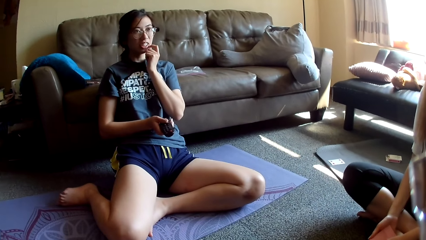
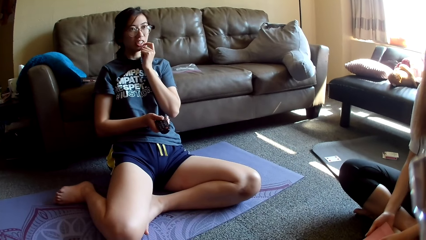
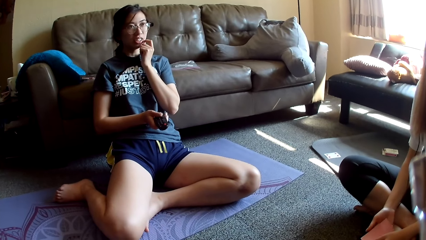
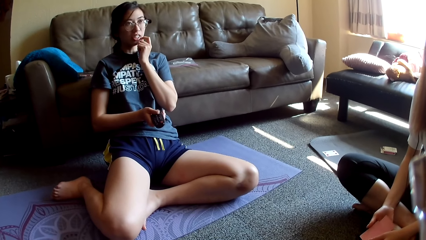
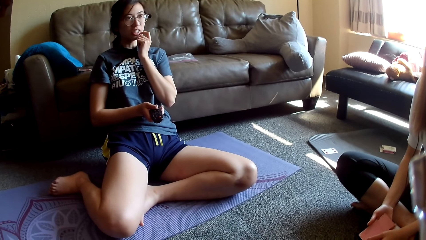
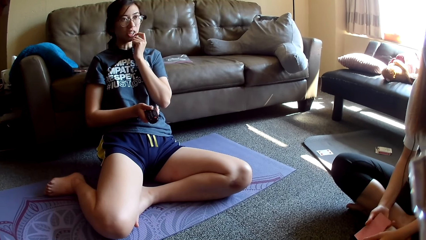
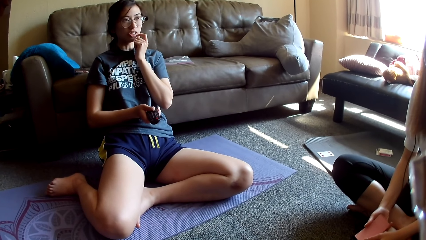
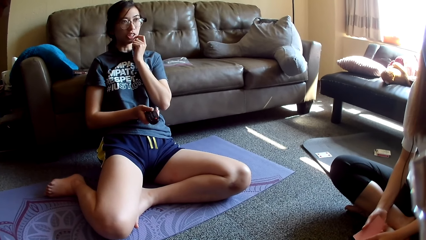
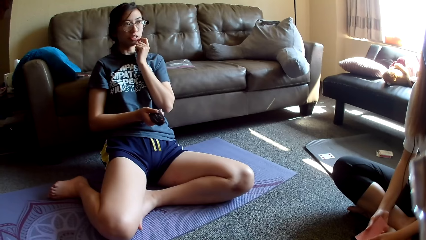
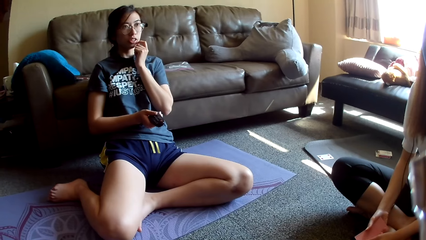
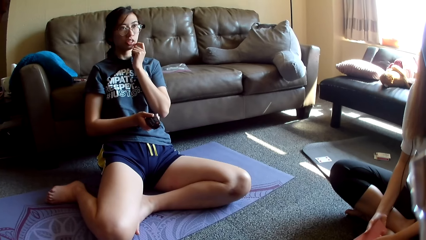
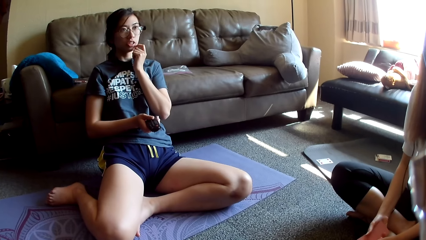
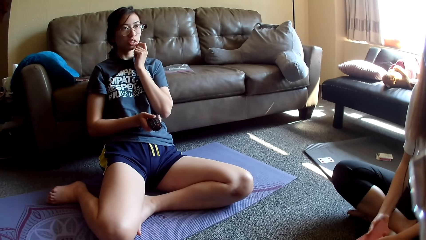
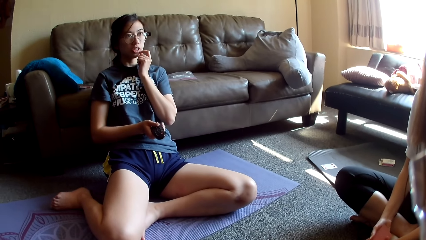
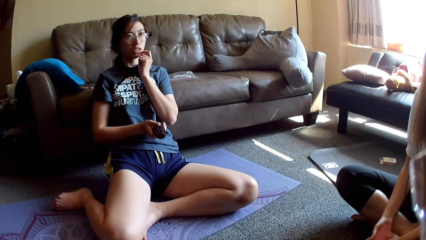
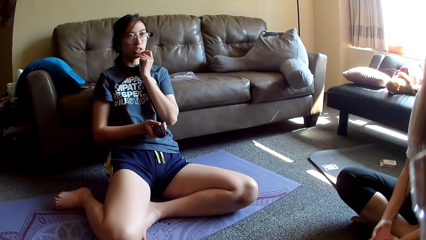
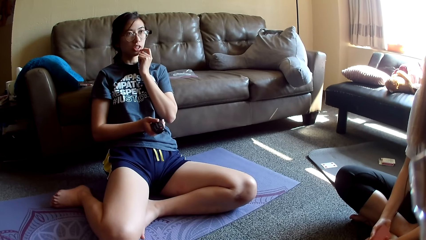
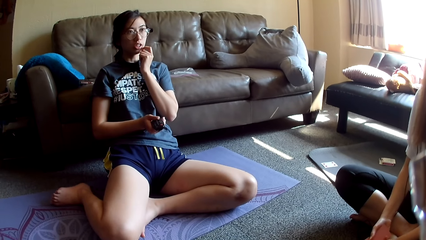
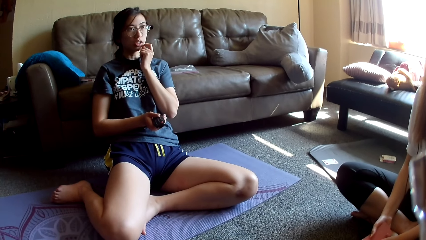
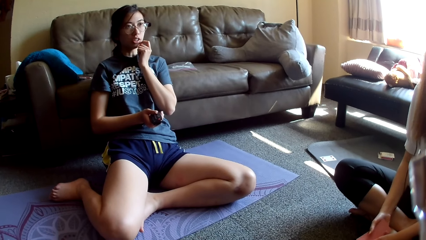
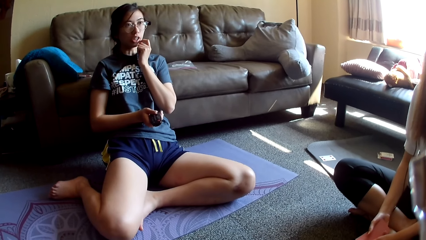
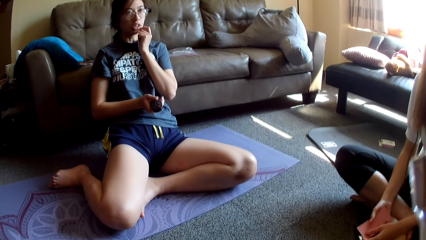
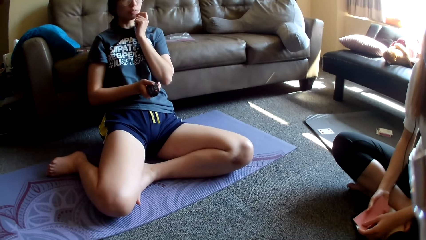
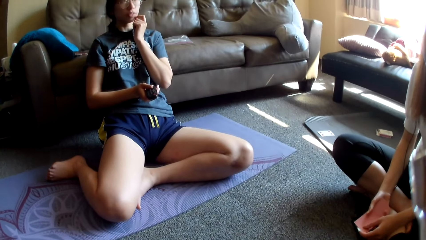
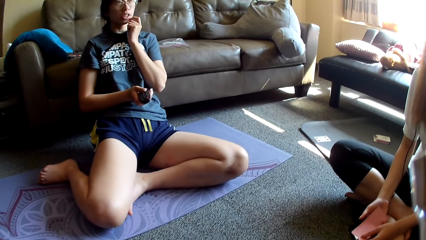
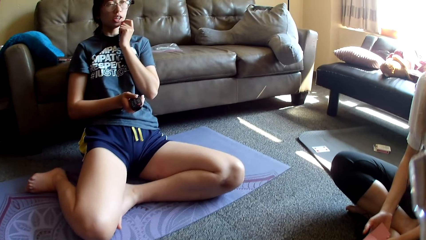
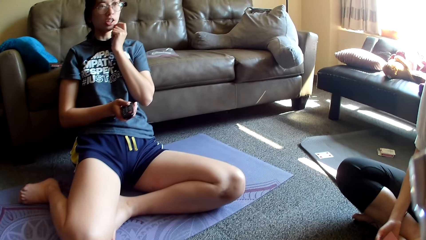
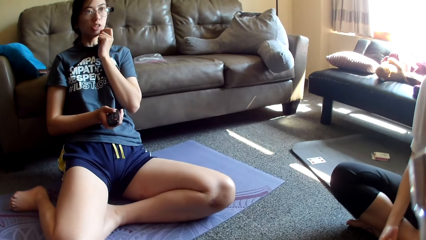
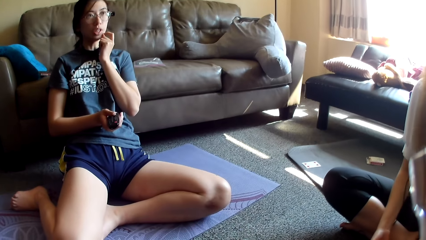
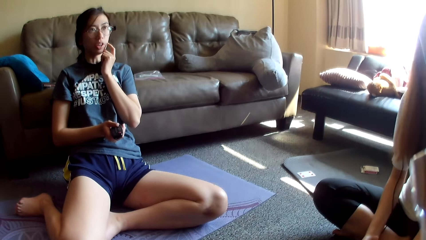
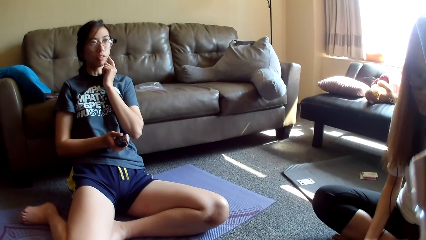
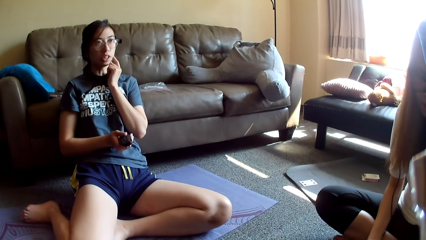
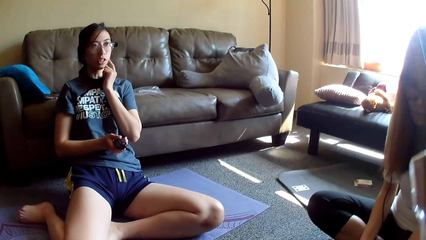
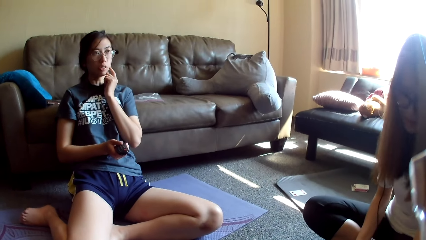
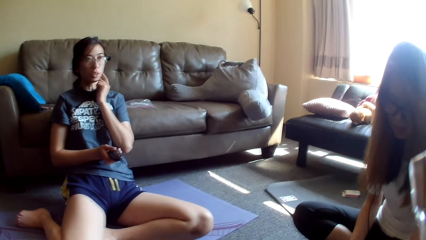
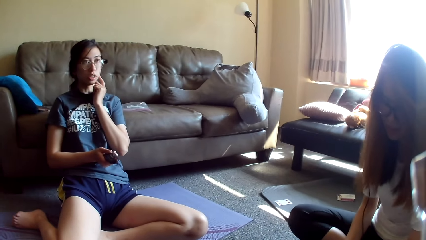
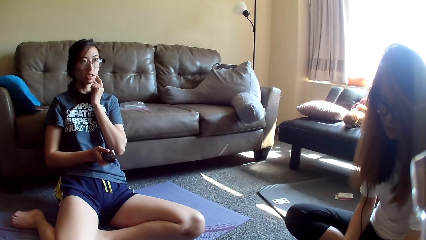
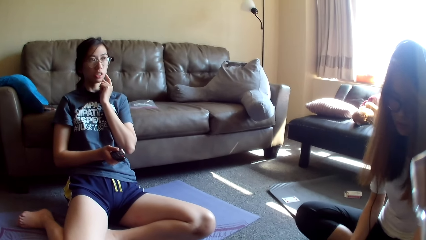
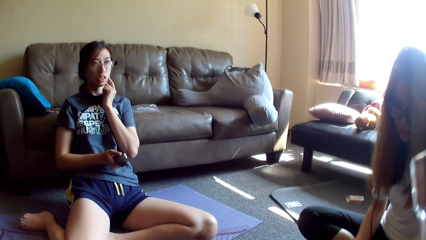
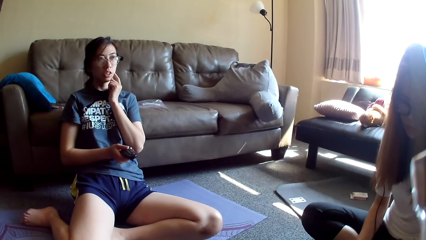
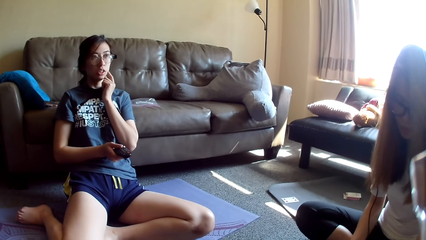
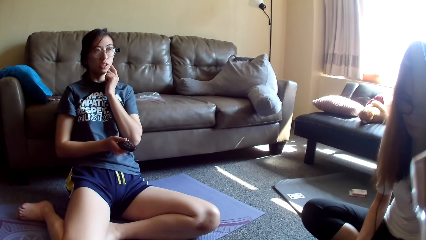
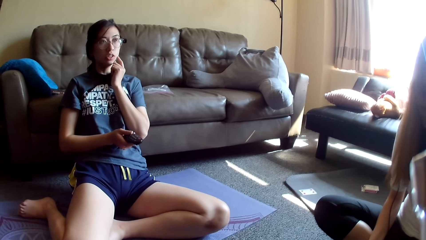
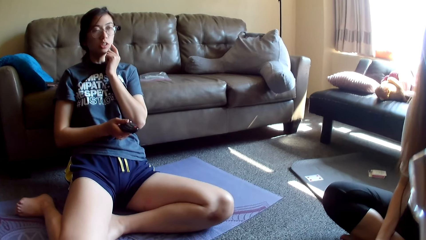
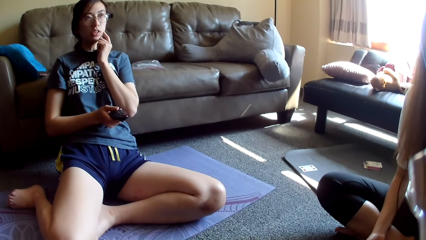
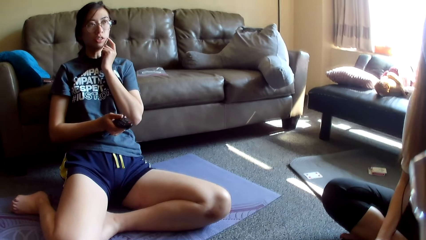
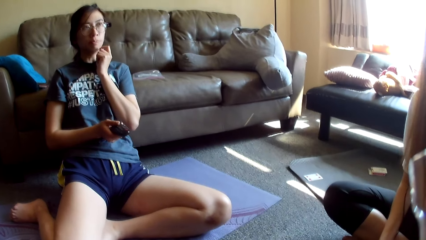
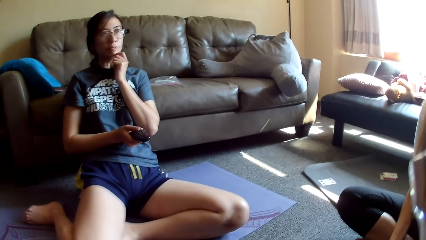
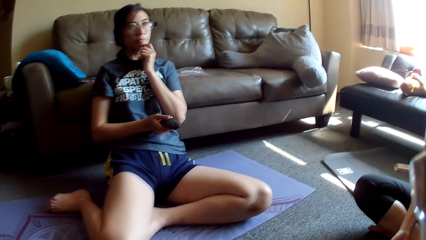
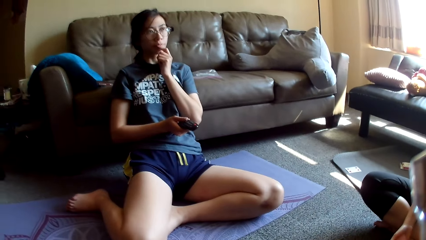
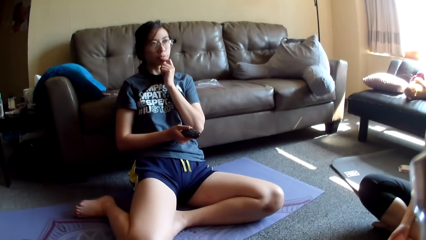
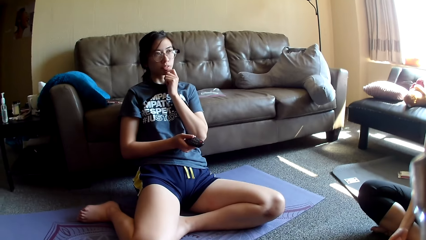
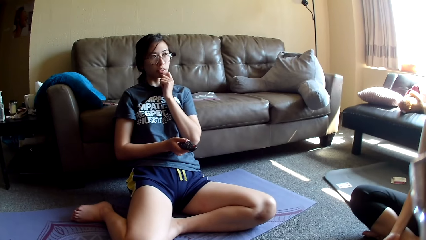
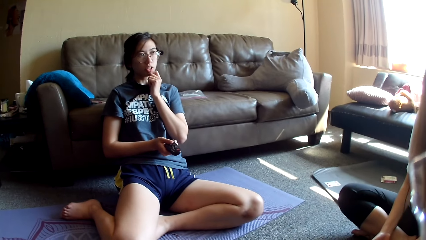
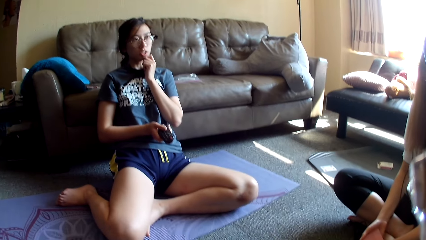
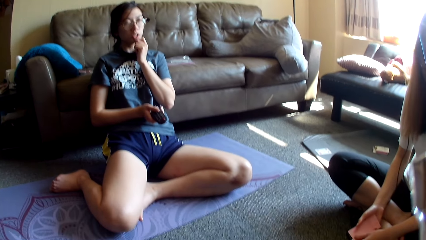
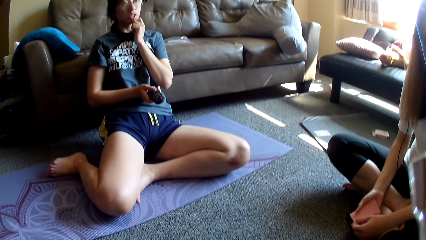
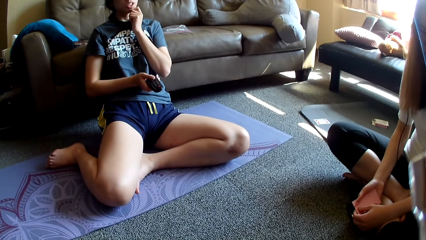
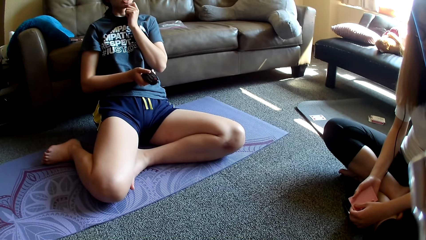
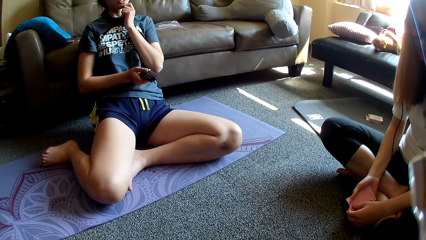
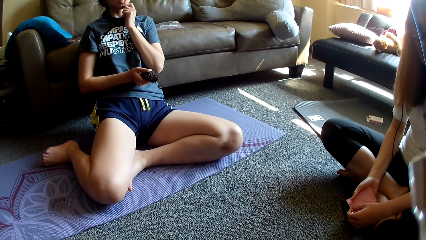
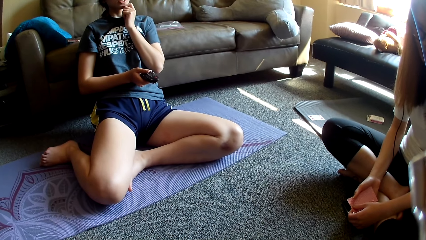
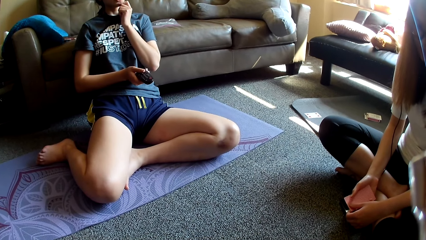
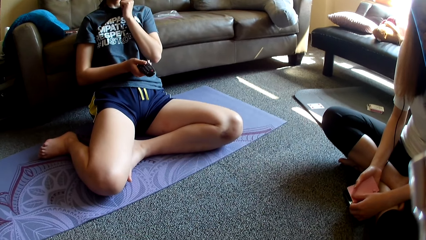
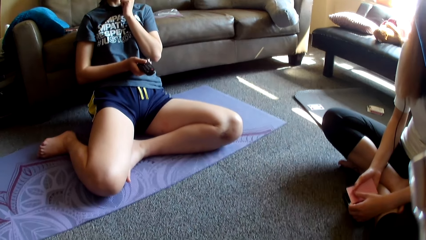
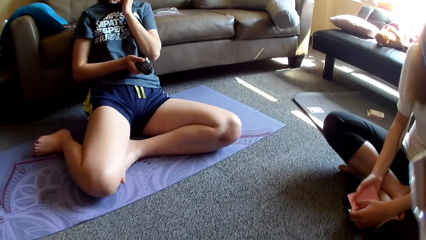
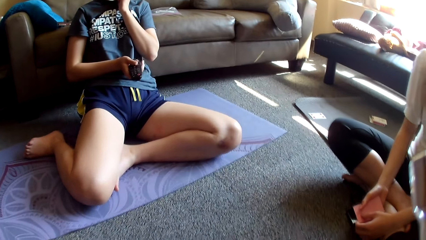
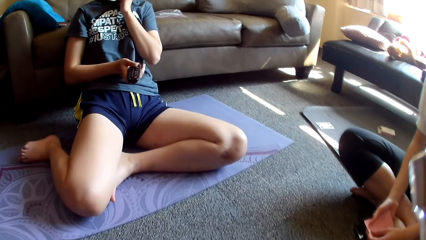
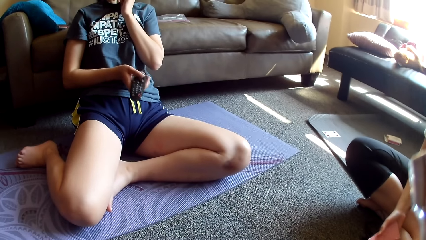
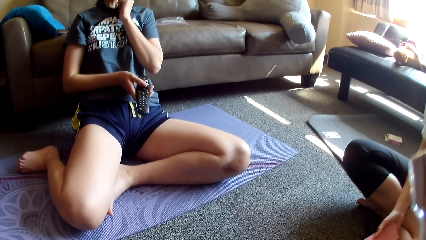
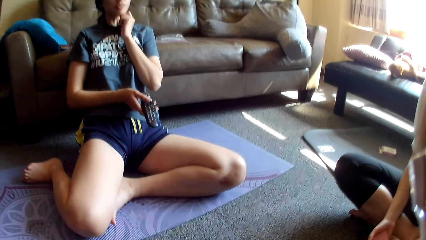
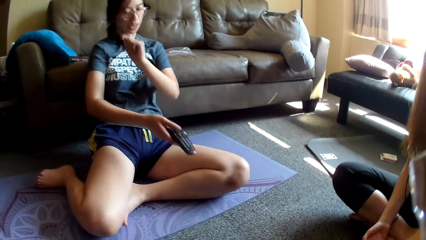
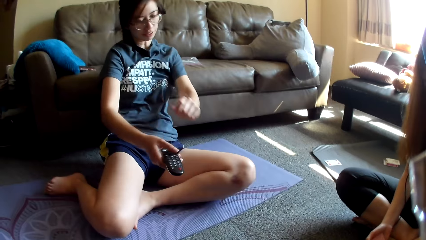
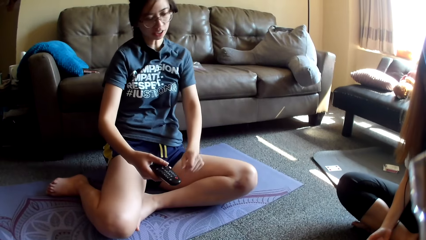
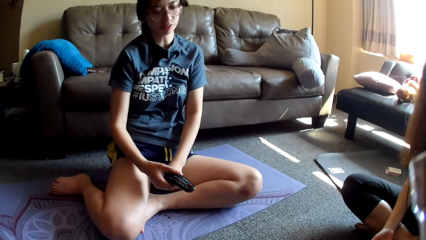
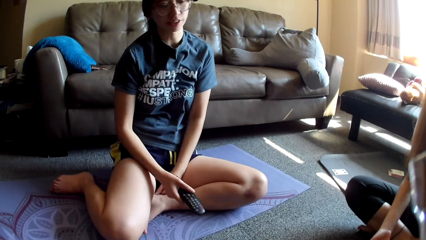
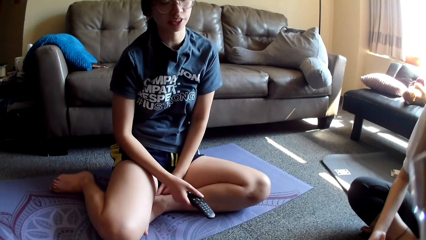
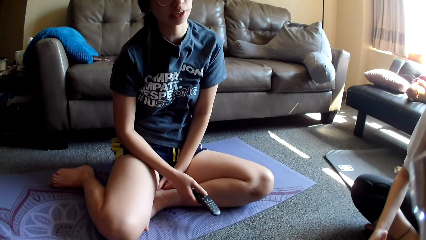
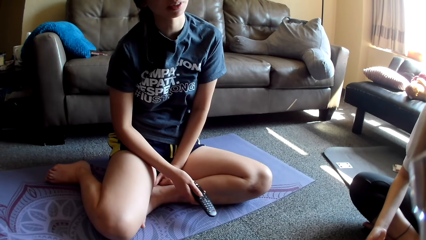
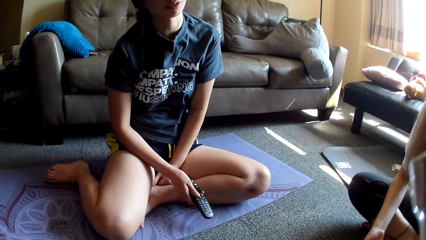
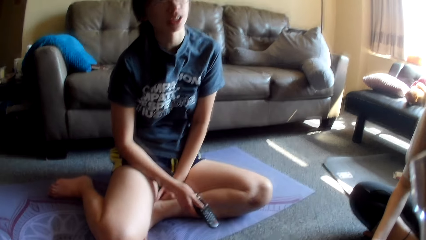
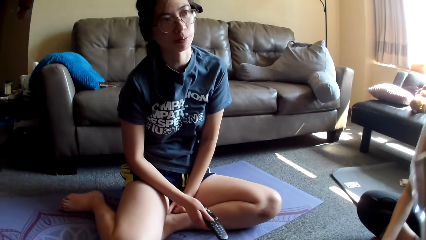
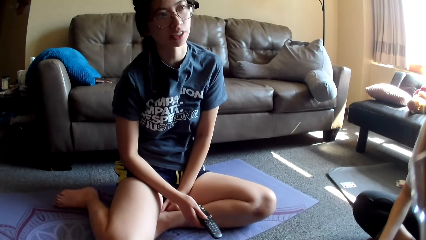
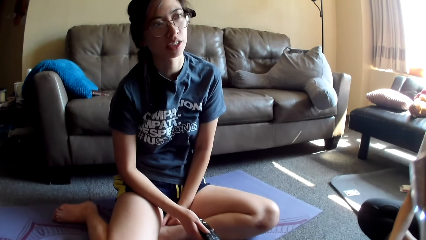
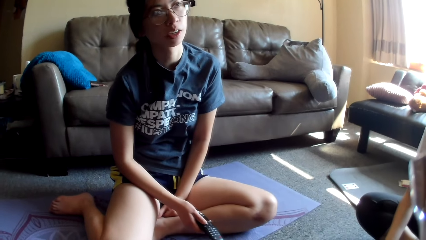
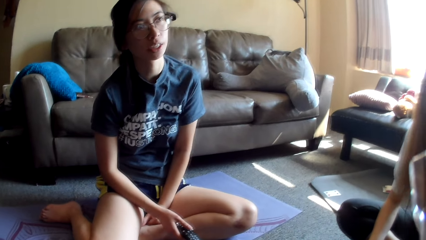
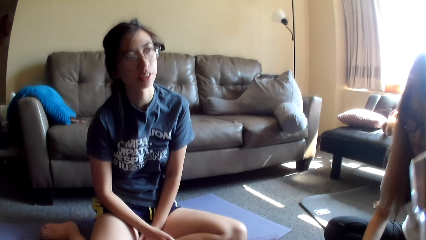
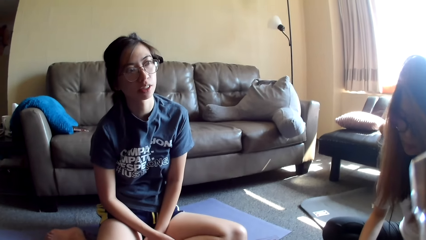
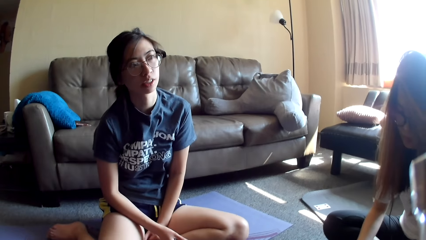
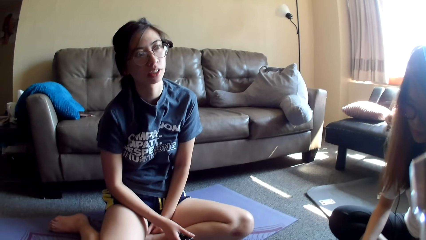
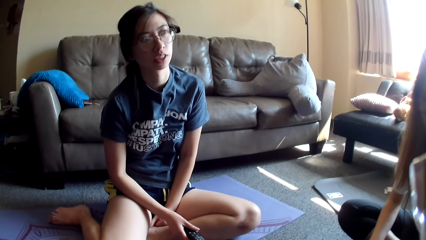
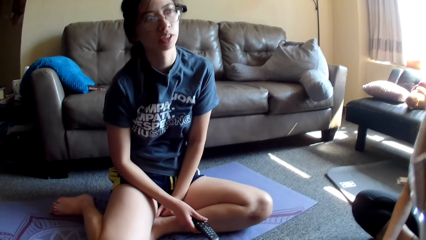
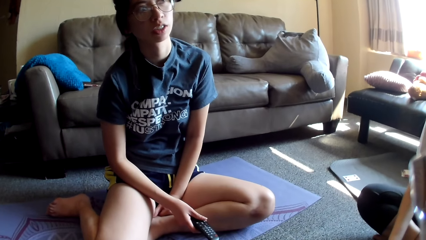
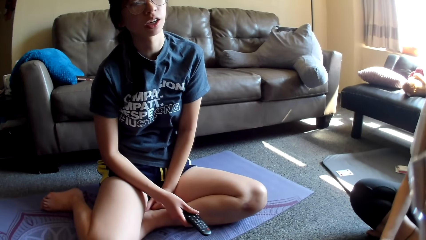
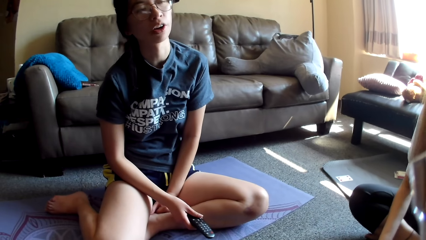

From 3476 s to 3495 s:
The camera wearer looks around. A lady leans forward.
